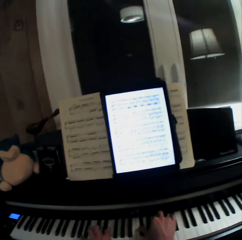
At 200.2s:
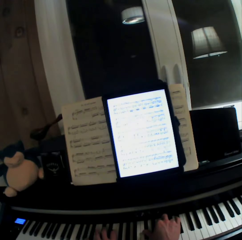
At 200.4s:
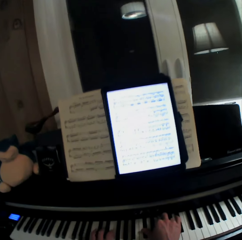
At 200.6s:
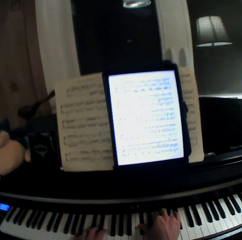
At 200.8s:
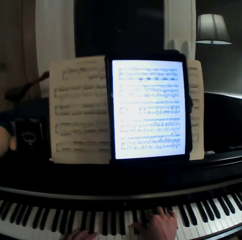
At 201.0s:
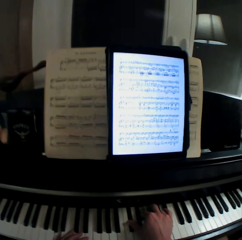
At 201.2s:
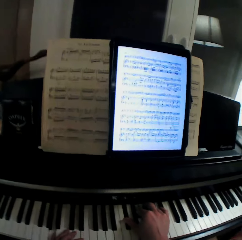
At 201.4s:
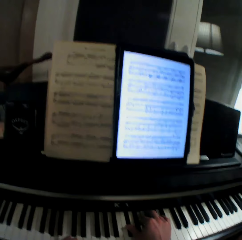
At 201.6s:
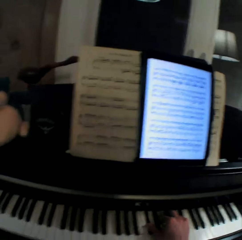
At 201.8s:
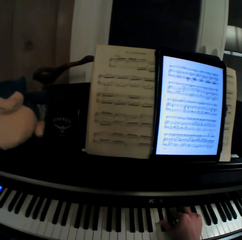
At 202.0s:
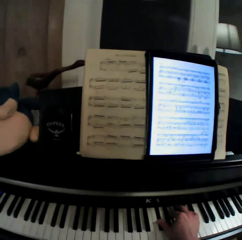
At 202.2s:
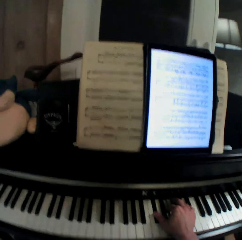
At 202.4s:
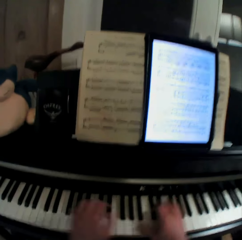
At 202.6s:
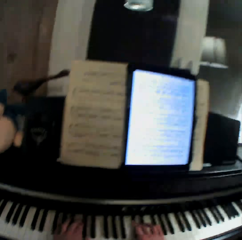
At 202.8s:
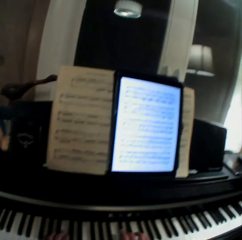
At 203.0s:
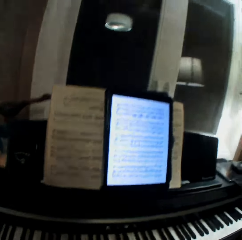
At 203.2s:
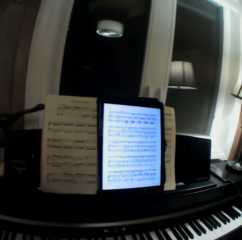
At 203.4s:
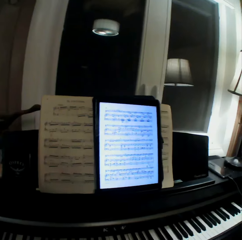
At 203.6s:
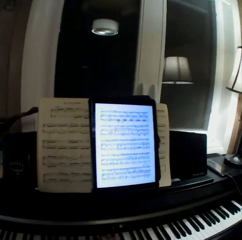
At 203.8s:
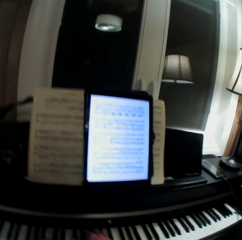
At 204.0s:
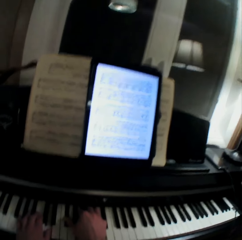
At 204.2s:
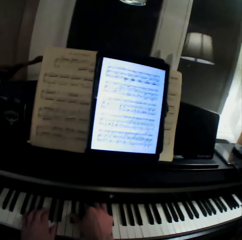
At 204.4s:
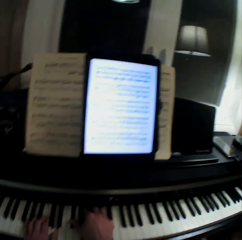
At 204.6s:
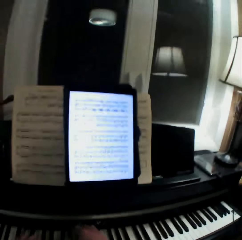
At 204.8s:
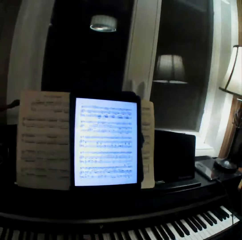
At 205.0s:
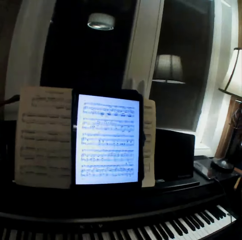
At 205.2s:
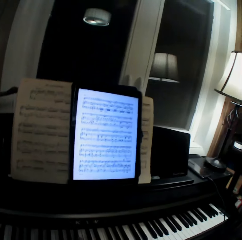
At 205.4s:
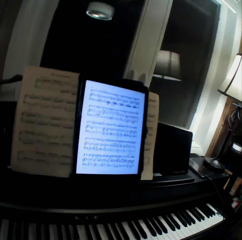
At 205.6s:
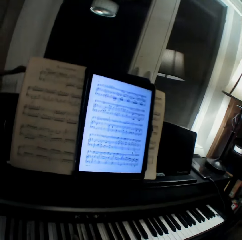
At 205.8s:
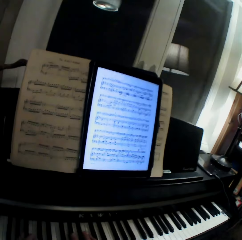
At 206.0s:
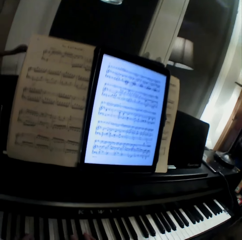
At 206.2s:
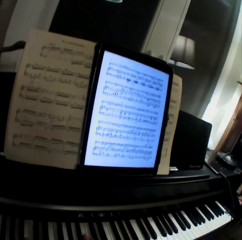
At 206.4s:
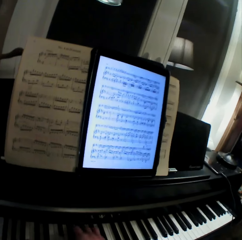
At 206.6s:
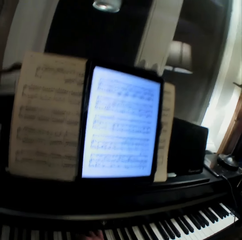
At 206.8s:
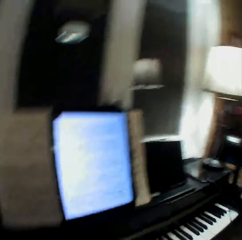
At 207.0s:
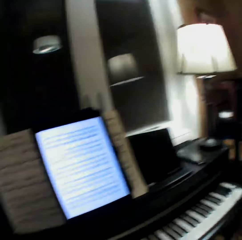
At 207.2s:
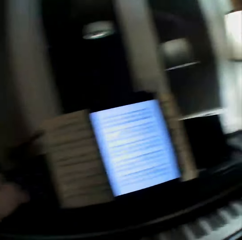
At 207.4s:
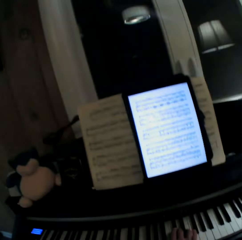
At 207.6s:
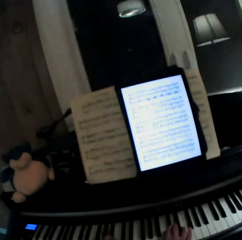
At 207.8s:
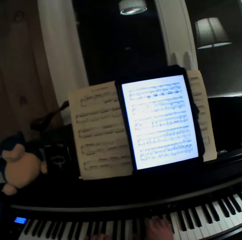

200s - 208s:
The camera wearer pulls his hand off the keyboard. He plays the keyboard with both hands.

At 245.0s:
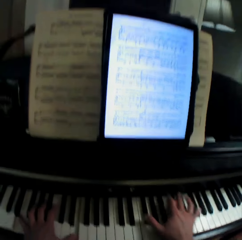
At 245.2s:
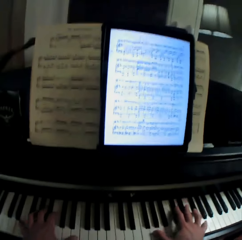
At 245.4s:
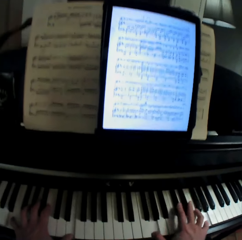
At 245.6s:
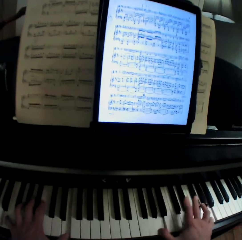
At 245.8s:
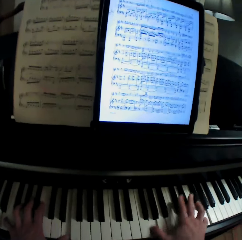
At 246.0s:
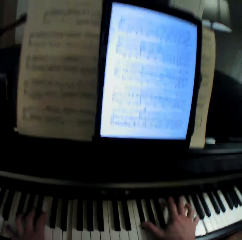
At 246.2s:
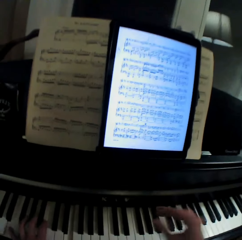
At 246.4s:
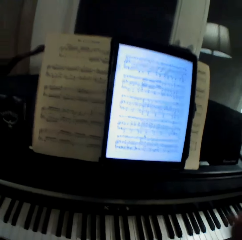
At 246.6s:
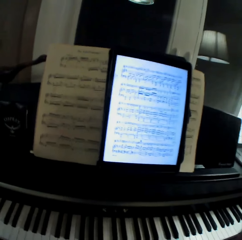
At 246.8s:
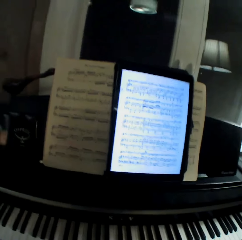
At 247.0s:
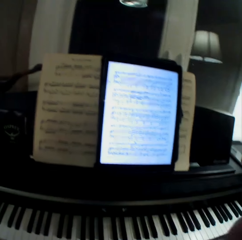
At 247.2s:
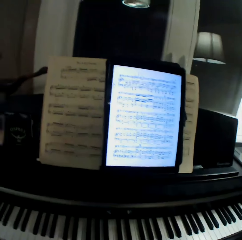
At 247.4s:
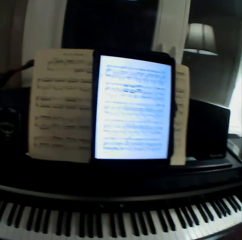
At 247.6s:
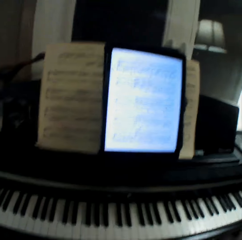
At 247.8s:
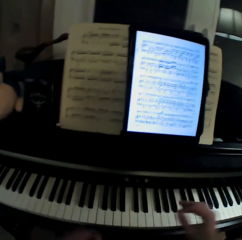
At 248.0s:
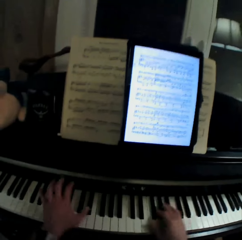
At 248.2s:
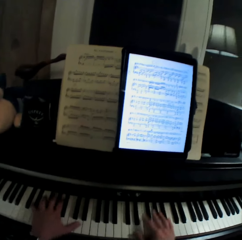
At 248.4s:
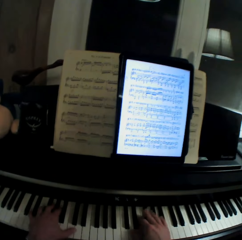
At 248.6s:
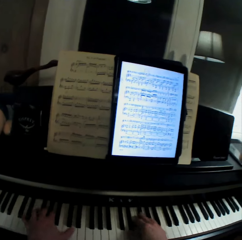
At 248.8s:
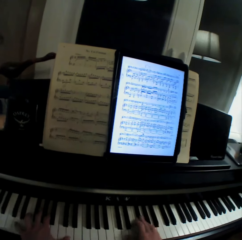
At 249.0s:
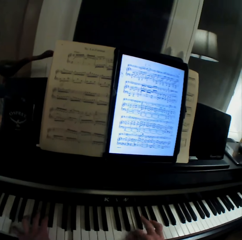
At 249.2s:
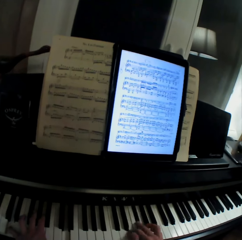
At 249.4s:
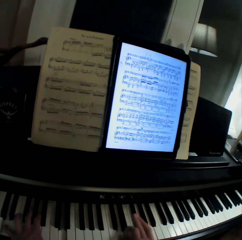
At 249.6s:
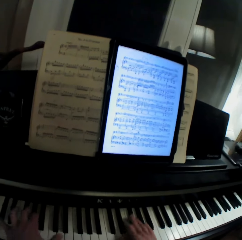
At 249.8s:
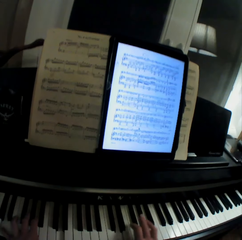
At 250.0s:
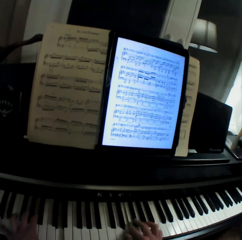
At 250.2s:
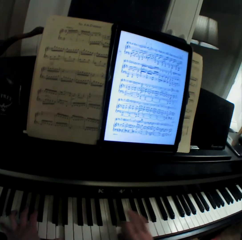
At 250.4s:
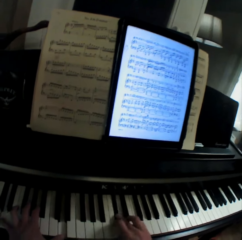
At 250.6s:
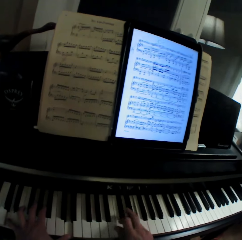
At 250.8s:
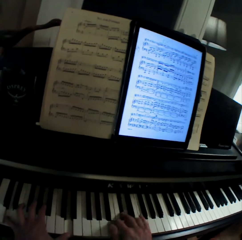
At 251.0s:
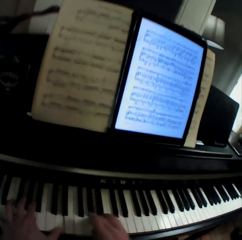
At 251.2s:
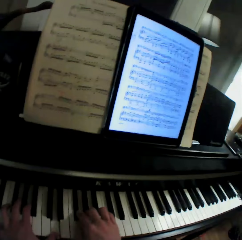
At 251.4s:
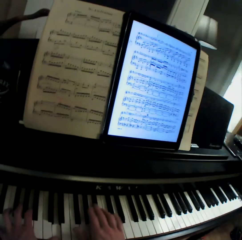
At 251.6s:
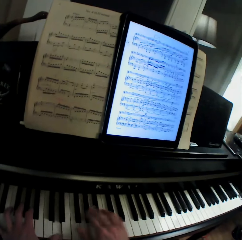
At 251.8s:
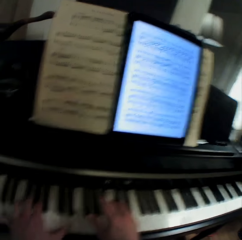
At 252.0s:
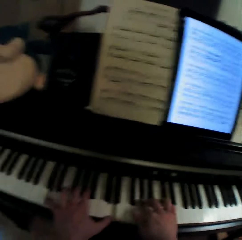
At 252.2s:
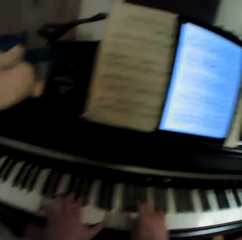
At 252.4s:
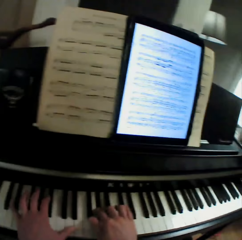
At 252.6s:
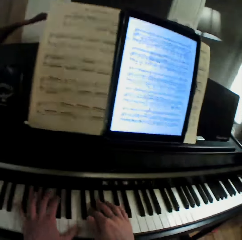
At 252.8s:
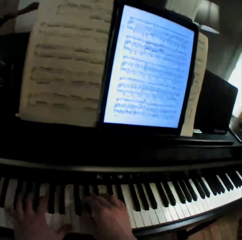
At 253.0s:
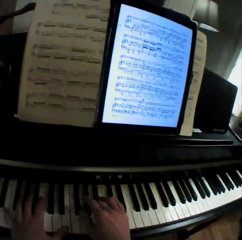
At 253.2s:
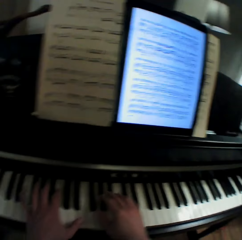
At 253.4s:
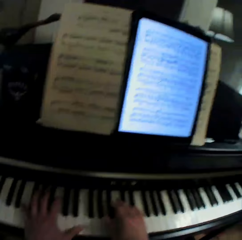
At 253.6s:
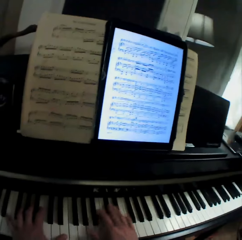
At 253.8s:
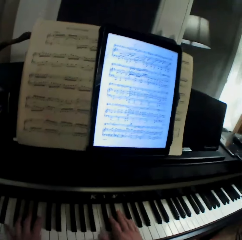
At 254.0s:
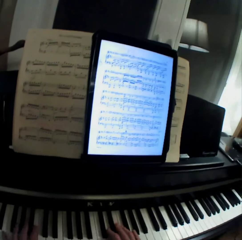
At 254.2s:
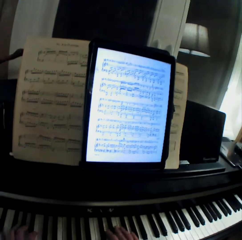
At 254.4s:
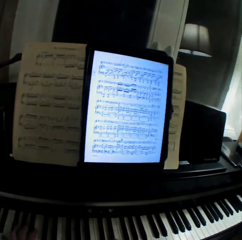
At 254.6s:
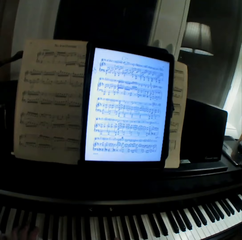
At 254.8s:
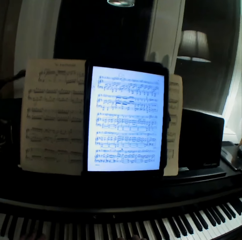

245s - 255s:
The camera wearer pulls his hand off the keyboard. He plays the keyboard with both hands.

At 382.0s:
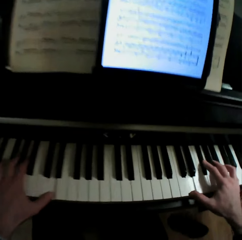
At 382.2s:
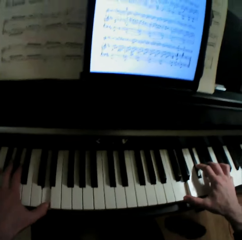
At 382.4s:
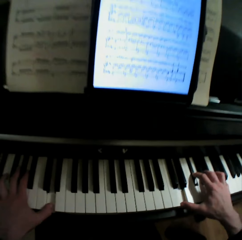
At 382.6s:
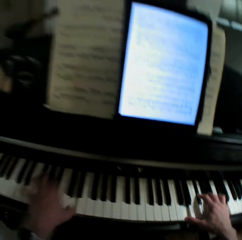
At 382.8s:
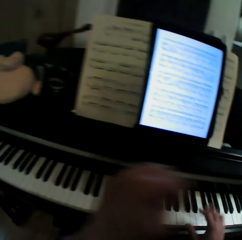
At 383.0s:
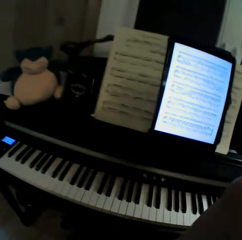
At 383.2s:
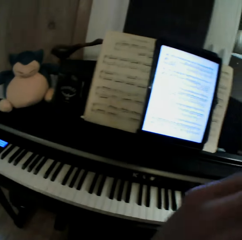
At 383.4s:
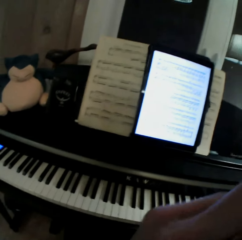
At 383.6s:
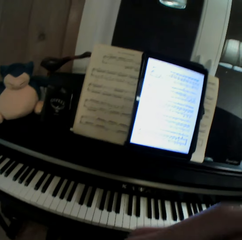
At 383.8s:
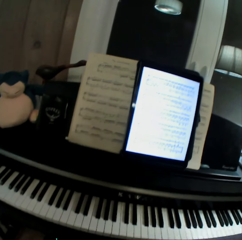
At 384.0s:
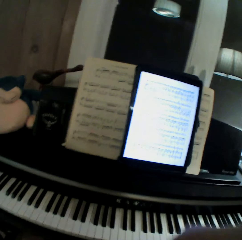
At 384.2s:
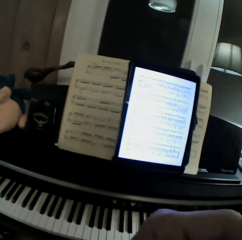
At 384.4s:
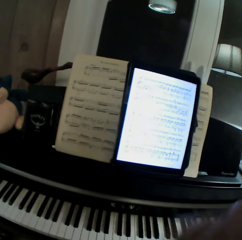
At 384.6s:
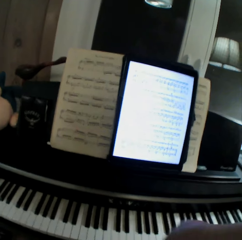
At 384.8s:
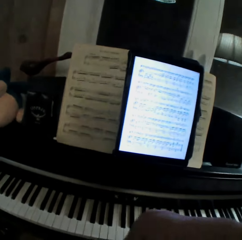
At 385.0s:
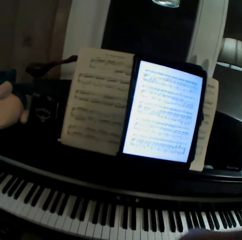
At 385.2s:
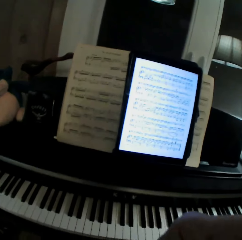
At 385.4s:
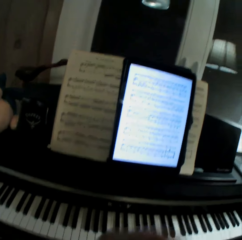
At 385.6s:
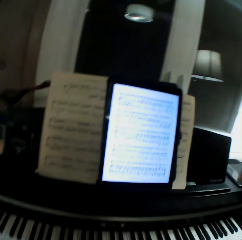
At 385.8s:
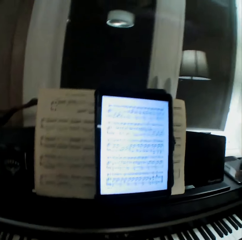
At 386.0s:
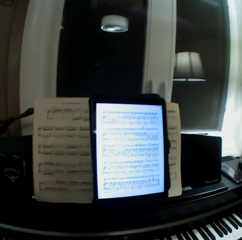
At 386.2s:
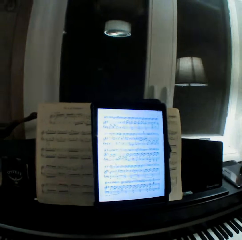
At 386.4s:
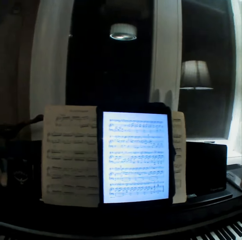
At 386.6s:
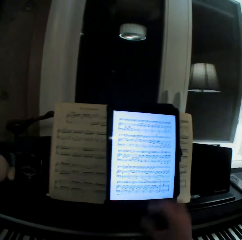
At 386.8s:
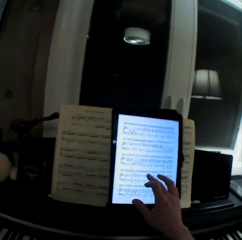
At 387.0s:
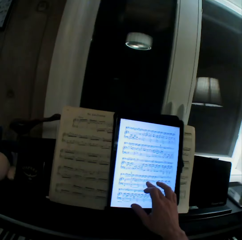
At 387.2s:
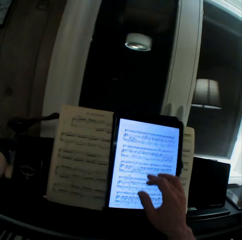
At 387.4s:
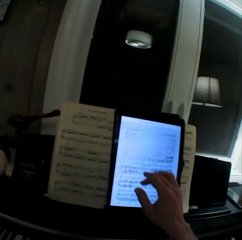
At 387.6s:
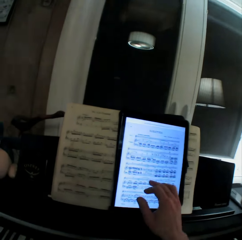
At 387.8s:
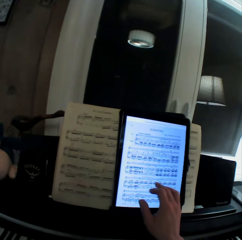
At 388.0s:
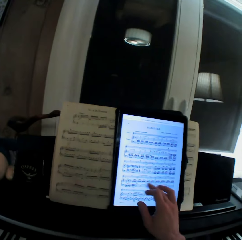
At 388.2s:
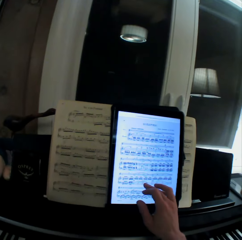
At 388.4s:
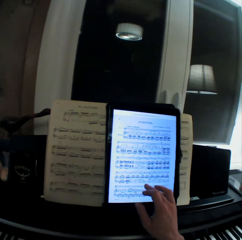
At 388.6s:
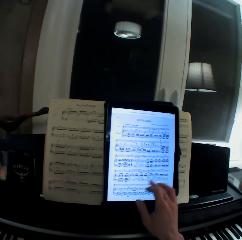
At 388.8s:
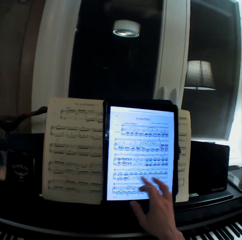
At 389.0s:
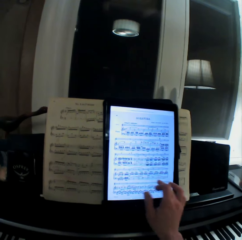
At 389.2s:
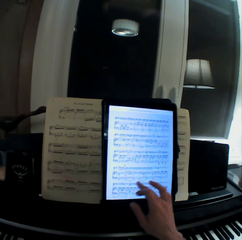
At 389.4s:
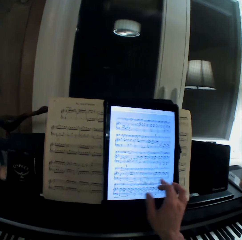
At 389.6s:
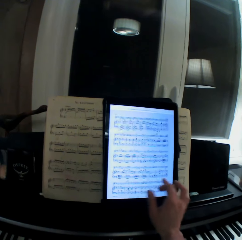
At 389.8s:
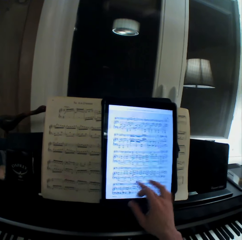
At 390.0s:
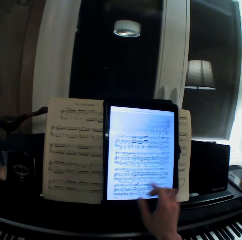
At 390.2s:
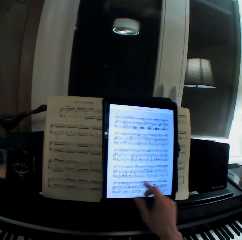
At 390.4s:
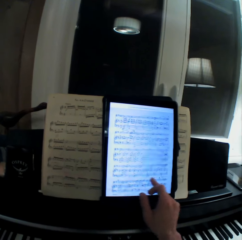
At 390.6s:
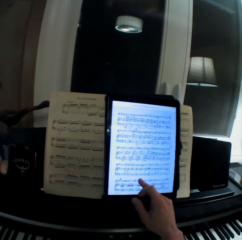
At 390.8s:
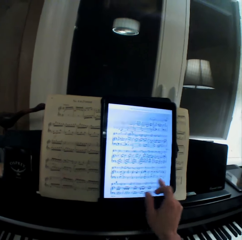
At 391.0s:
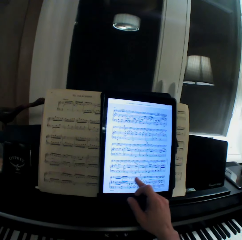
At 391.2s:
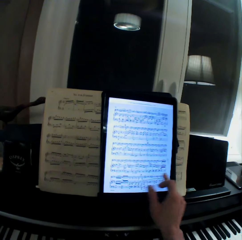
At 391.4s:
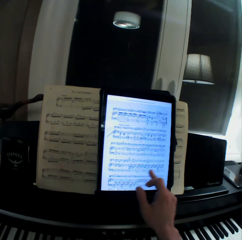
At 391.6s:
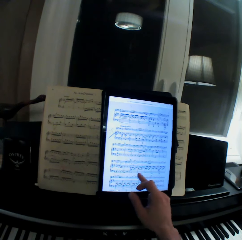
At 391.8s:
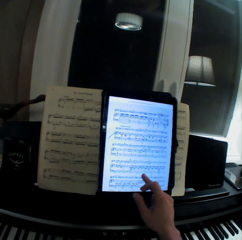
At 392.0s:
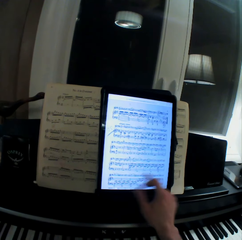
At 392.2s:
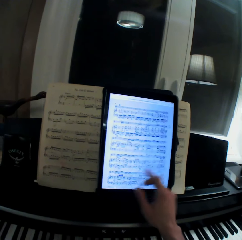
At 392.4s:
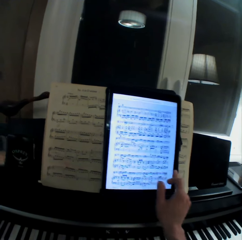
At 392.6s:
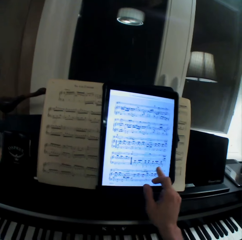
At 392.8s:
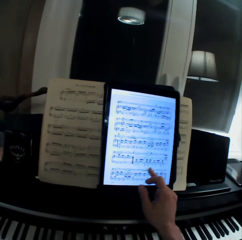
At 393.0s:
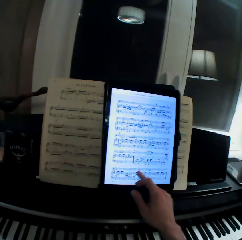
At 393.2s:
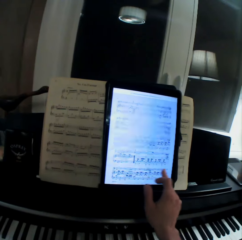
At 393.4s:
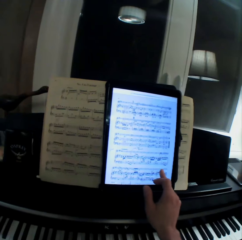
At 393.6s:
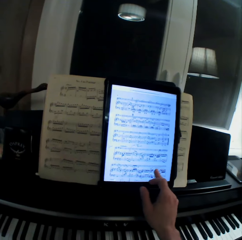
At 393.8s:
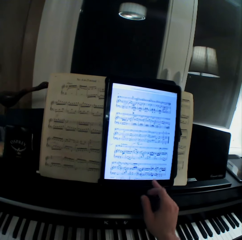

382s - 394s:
The camera wearer pulls his hand off the keyboard. He operates the tablet with his hand.
